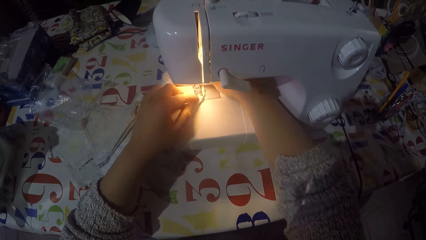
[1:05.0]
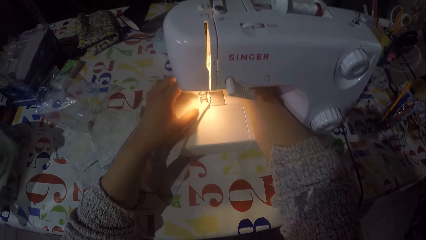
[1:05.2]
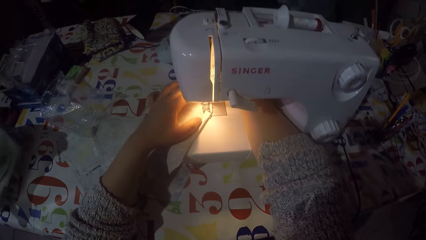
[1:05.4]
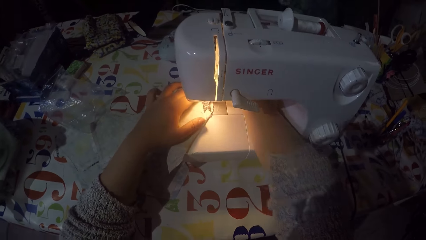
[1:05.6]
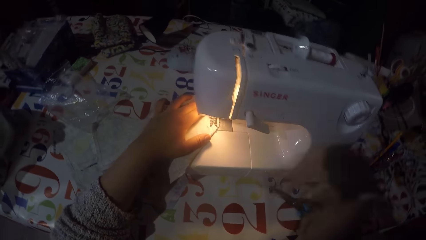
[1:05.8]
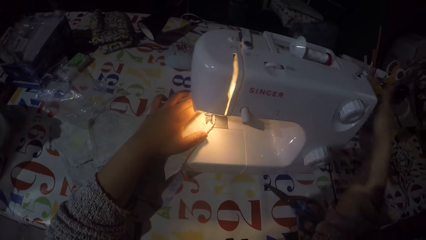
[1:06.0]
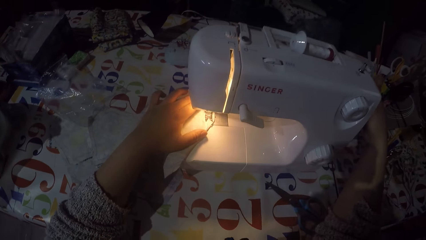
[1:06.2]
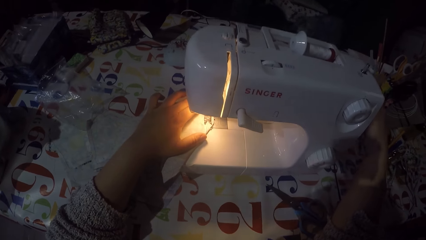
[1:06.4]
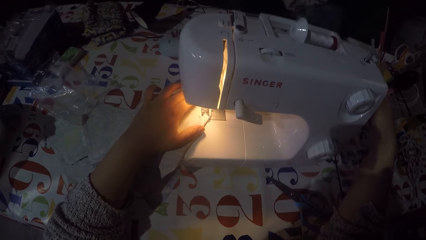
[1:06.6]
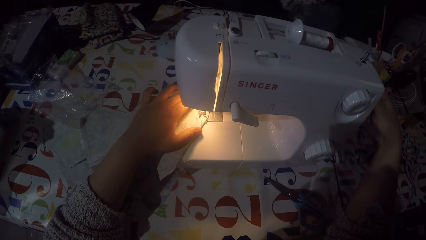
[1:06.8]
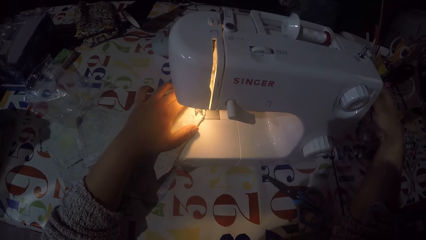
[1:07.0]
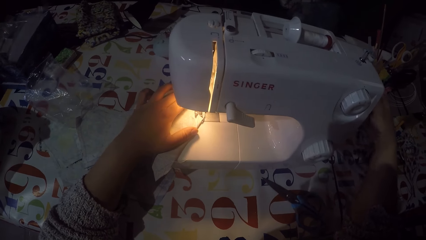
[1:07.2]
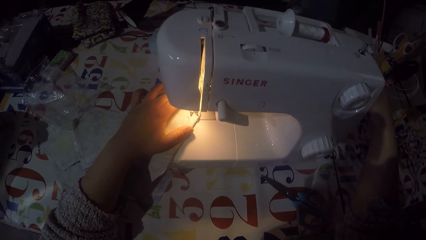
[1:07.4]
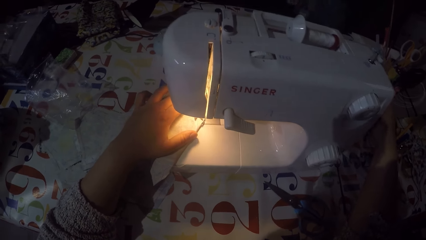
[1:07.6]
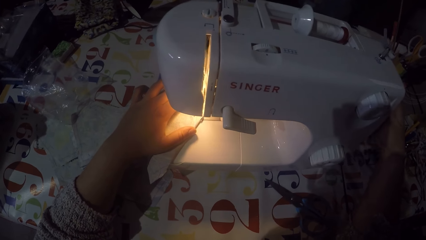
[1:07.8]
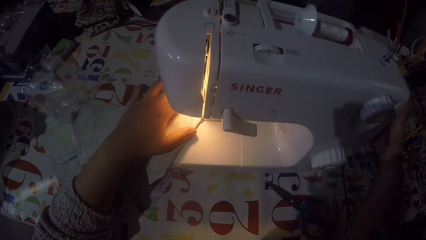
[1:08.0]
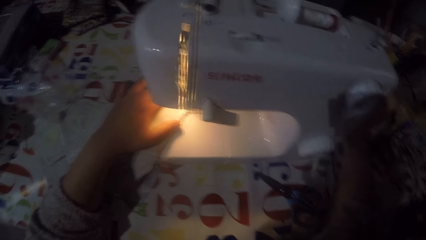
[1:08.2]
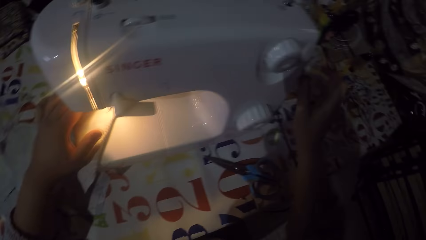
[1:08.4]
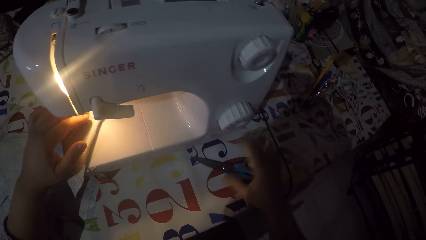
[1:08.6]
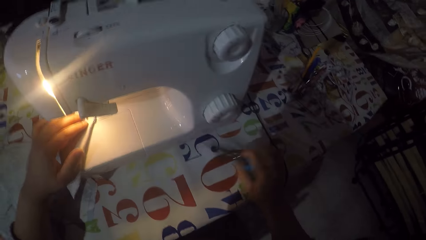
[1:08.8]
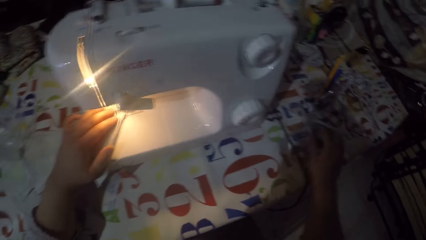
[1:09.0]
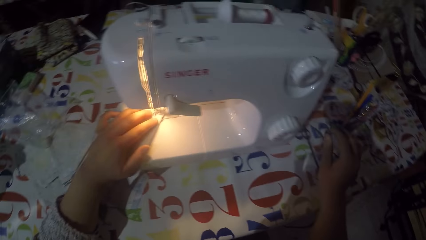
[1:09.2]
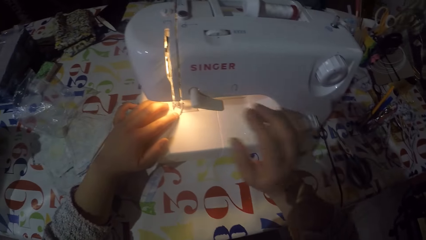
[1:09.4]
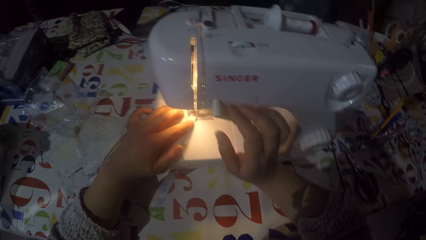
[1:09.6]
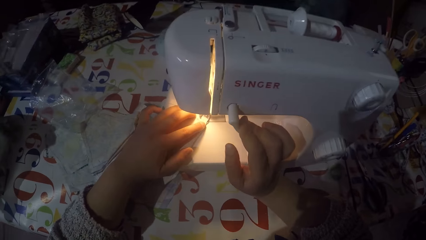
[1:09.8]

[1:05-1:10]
The camera wearer fixes the sewing thread on the sewing machine. He touches the hand wheel with his right hand. He removes his right hand from the hand wheel. He moves the pair of scissors on the table. He picks up the pair of scissors with his right hand and puts it on the table. He sews a piece of cloth. He pushes the thread take-up lever down with his right hand.

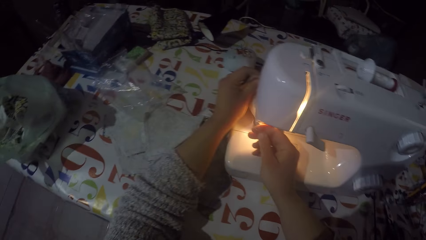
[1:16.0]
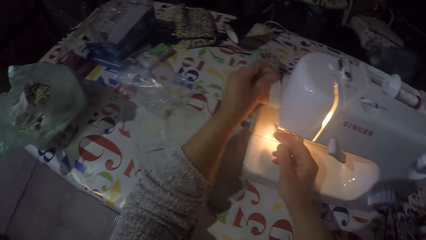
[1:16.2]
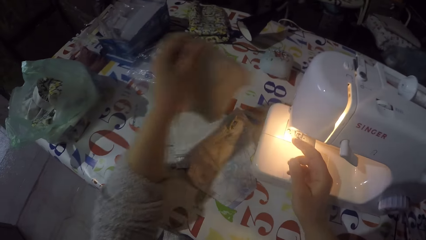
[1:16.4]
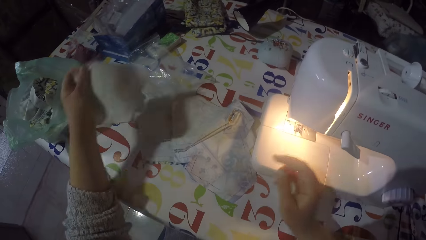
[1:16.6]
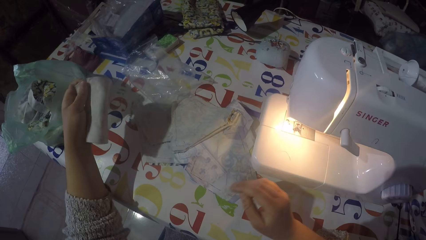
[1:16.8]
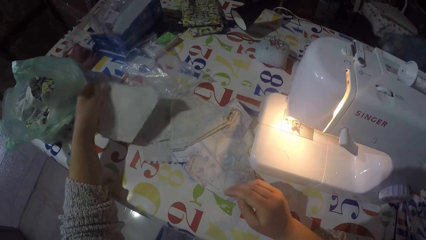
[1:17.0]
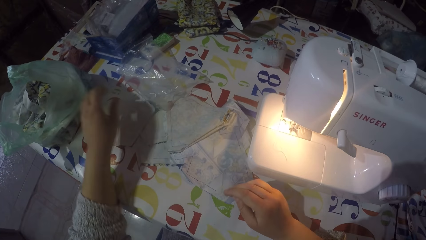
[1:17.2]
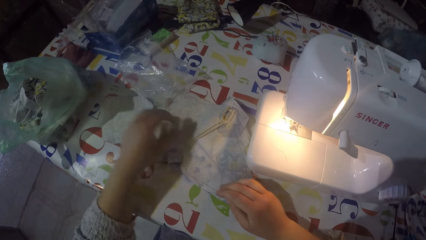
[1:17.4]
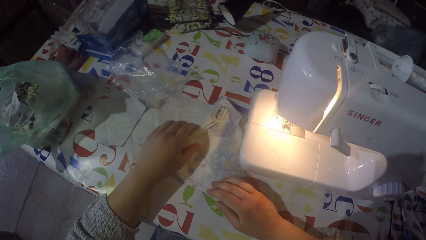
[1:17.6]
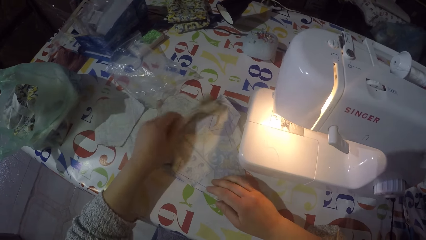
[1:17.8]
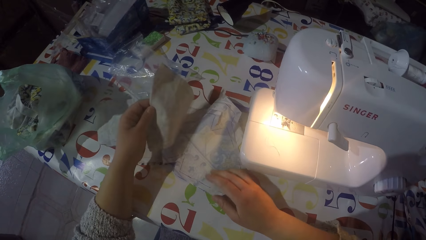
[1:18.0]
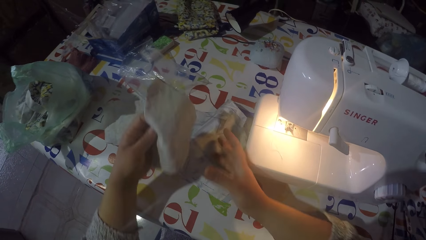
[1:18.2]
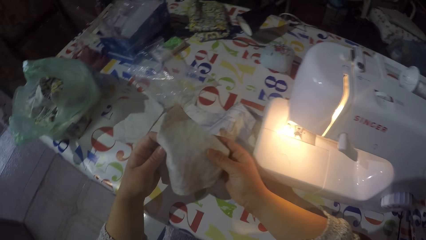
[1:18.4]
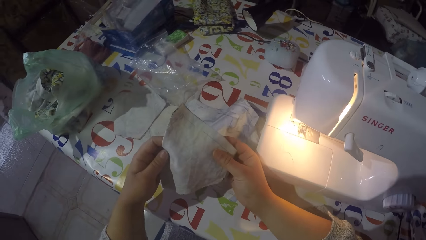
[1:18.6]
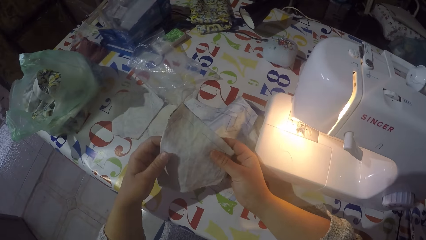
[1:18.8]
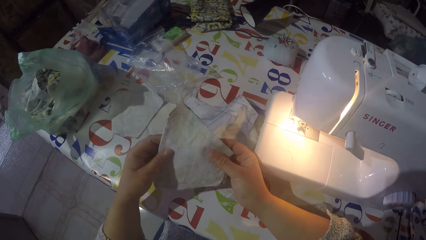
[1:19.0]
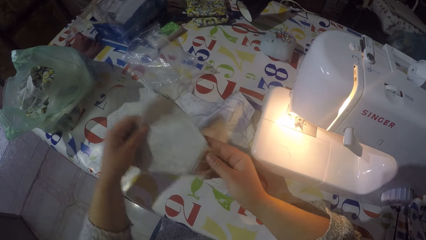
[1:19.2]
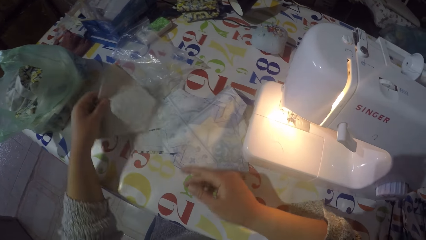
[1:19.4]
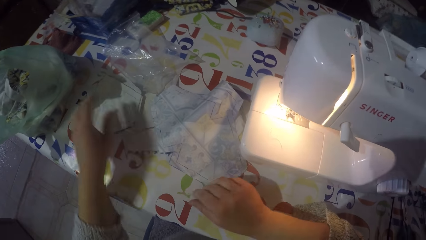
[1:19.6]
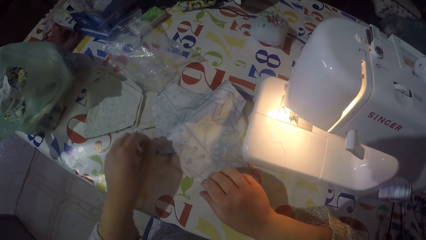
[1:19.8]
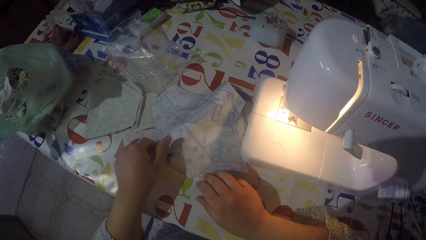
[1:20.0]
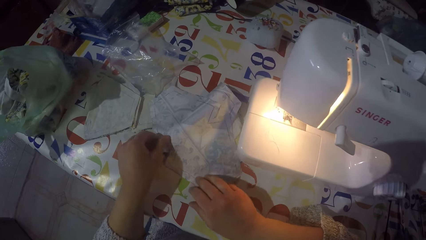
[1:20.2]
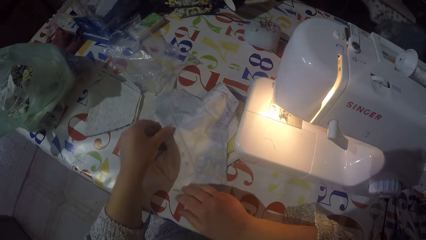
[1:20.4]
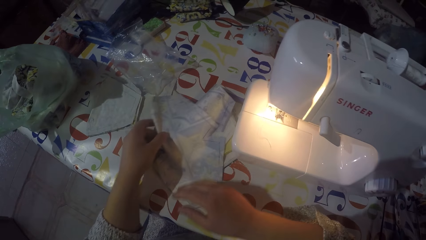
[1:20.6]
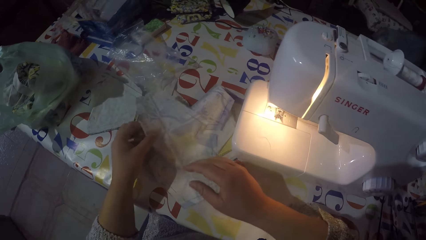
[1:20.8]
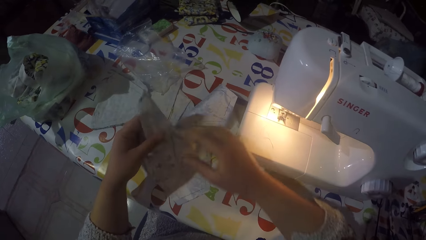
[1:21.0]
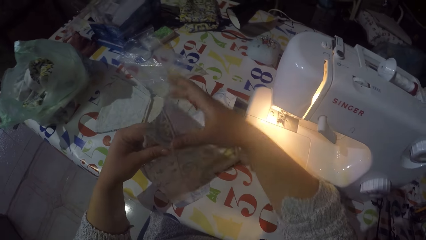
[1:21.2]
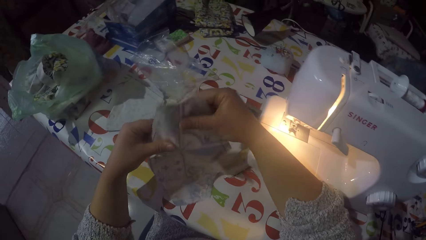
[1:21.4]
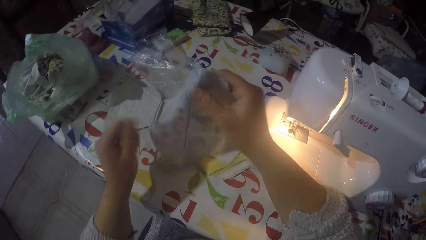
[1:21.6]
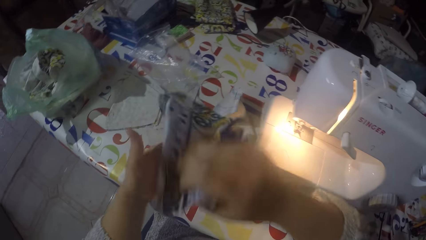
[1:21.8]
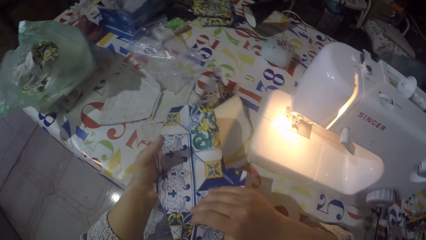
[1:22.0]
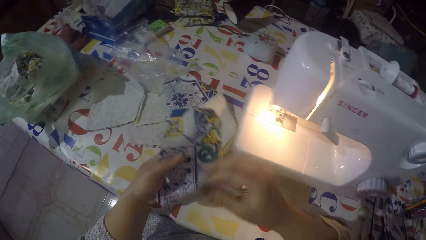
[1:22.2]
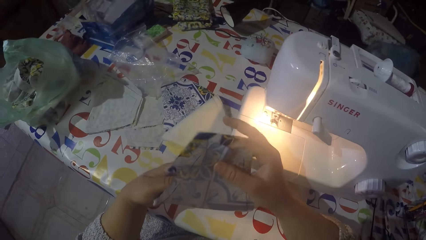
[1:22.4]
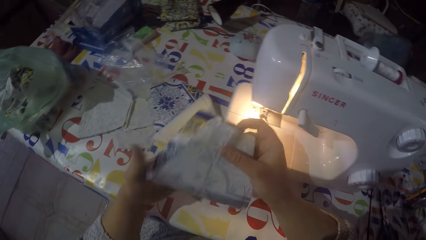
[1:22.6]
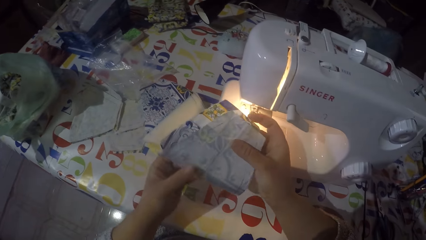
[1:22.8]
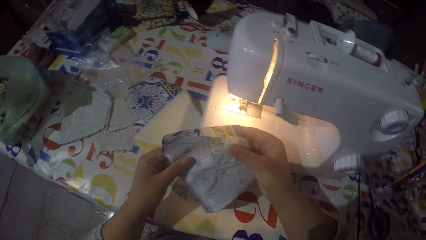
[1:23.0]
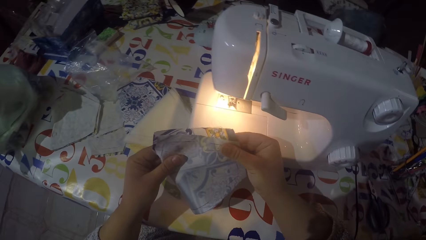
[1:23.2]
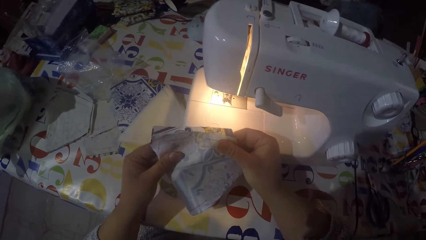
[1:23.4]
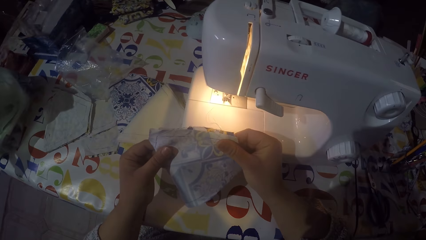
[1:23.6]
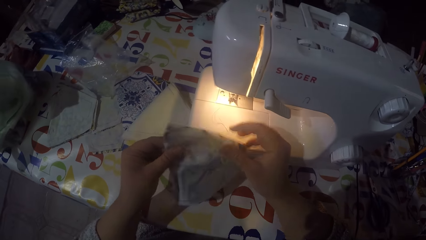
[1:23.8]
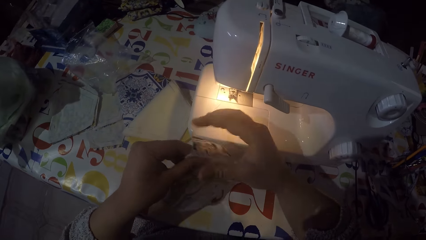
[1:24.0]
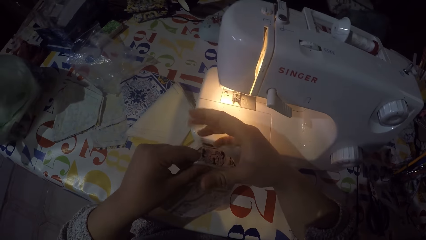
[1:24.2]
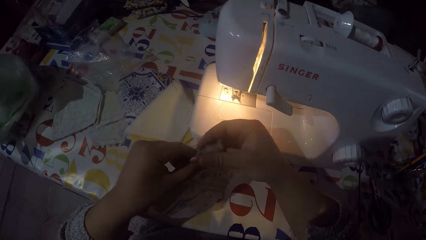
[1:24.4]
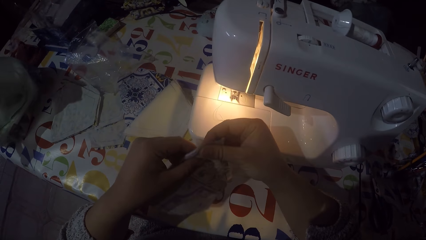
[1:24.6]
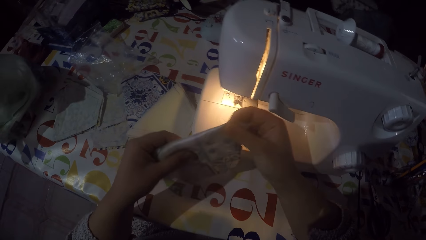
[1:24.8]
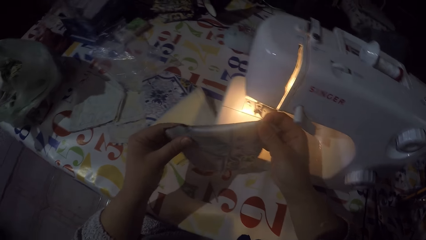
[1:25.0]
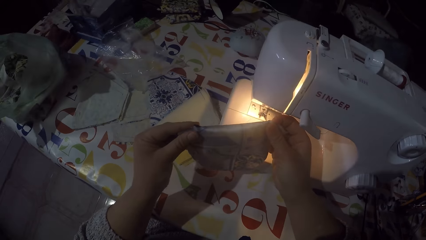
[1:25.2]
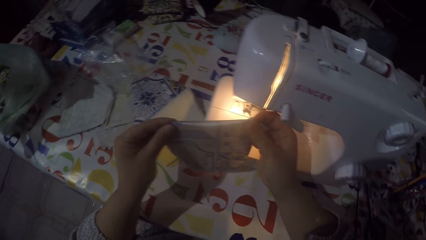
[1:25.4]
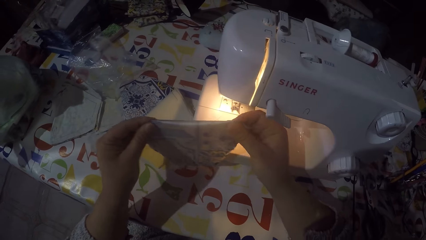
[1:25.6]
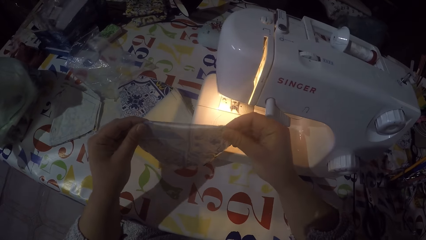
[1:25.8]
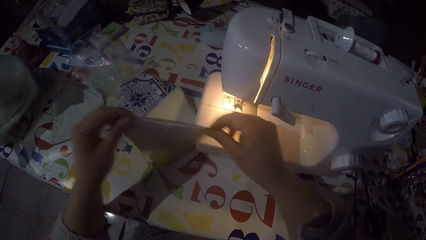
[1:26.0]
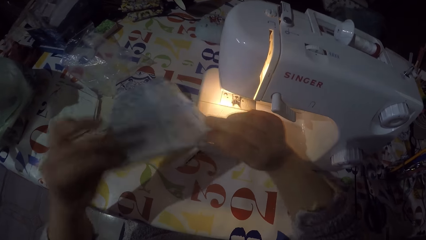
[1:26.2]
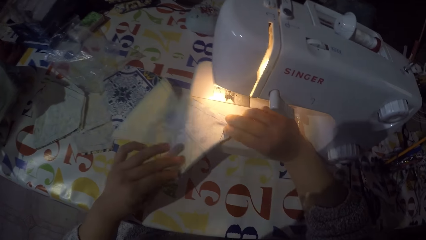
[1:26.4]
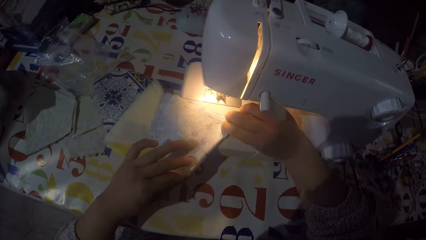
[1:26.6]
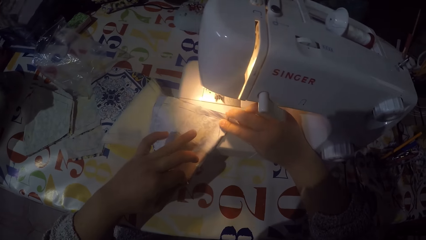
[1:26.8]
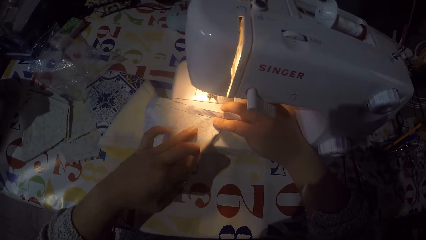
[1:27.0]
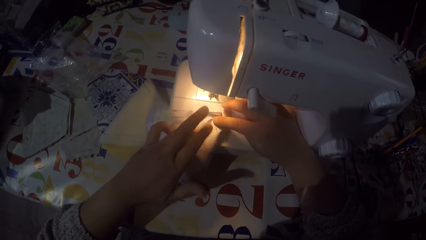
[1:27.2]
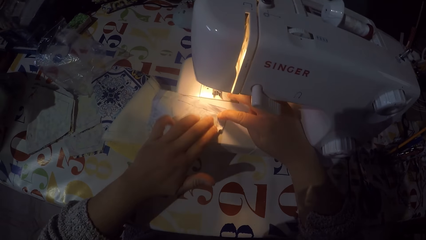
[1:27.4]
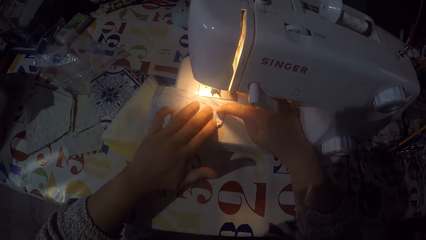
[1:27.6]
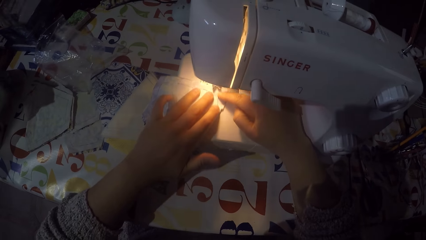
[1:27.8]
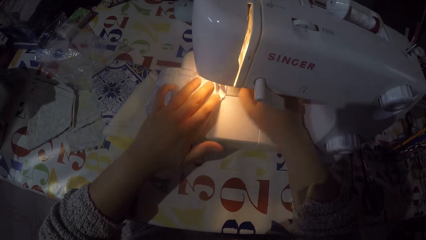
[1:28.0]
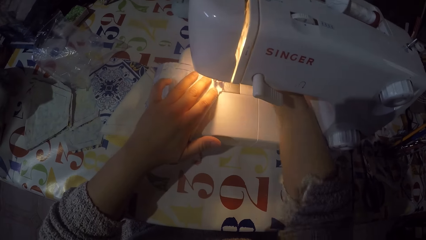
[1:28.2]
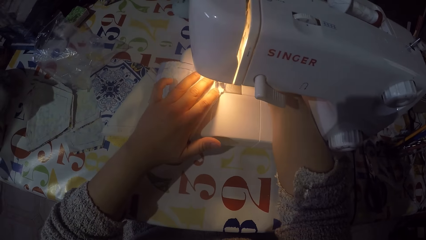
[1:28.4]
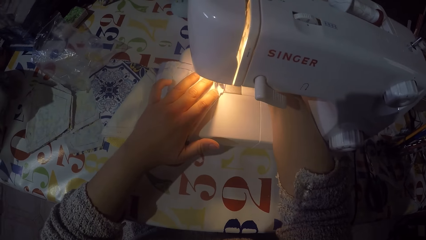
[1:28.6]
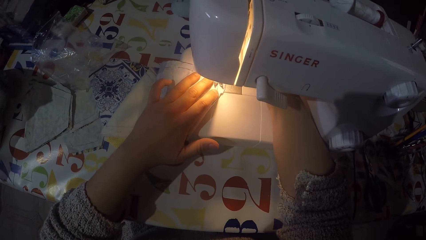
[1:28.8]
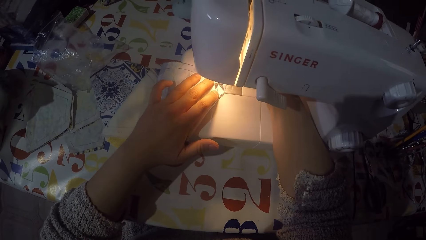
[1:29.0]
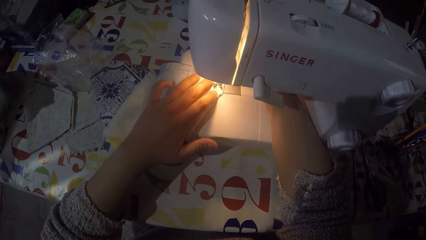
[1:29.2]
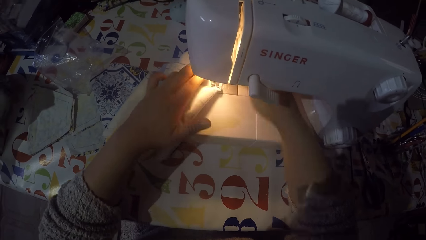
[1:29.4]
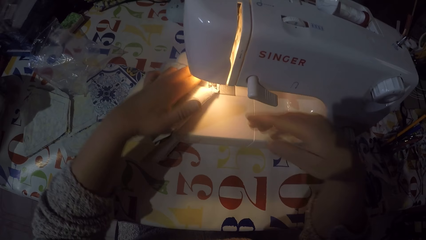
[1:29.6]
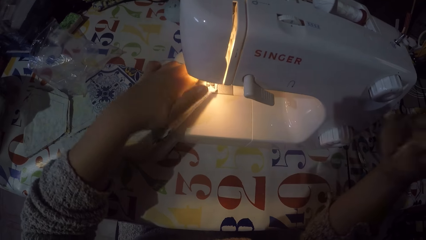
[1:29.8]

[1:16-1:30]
The camera wearer cuts the sewing thread. He puts the piece of cloth on the table with his left hand. He picks up another piece of cloth with his left hand. He looks at the piece of cloth. He holds the piece of cloth with both hands. He puts the piece of cloth on the other piece of cloth. He picks up another piece of cloth with his left hand. He holds the piece of cloth with both hands. He folds the piece of cloth with both hands. He puts the piece of cloth on the sewing machine.
